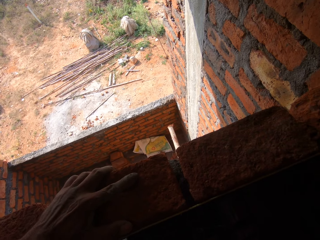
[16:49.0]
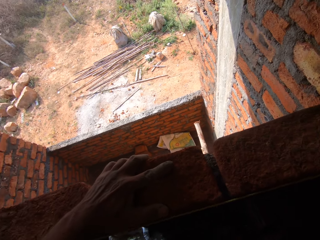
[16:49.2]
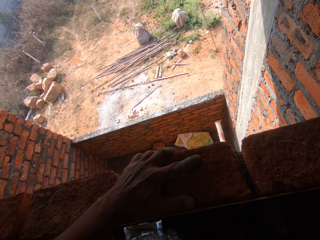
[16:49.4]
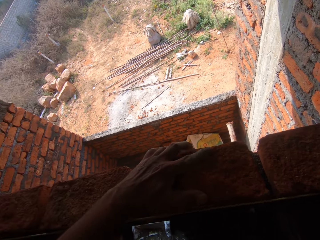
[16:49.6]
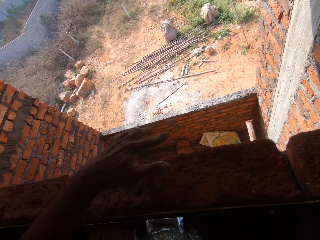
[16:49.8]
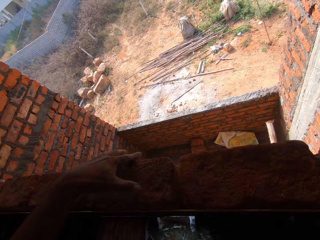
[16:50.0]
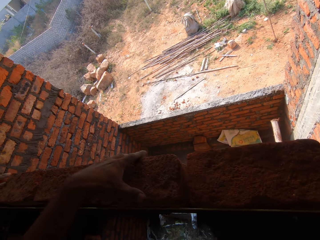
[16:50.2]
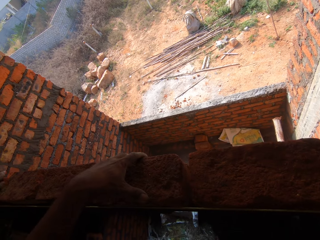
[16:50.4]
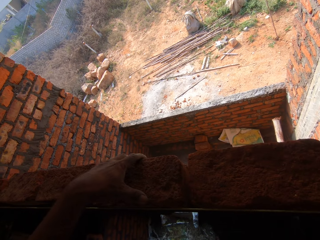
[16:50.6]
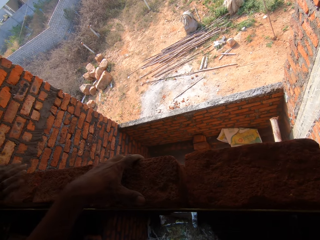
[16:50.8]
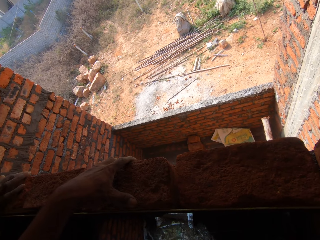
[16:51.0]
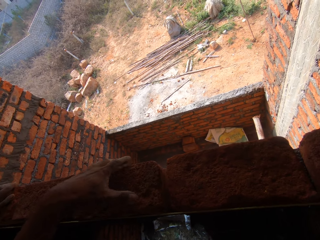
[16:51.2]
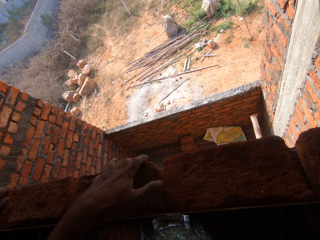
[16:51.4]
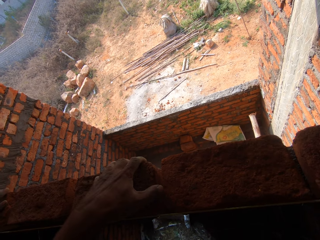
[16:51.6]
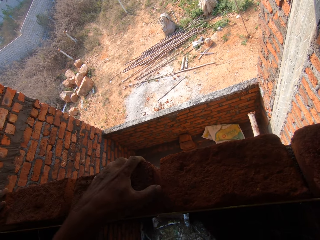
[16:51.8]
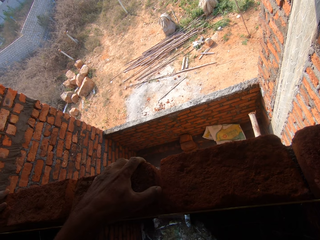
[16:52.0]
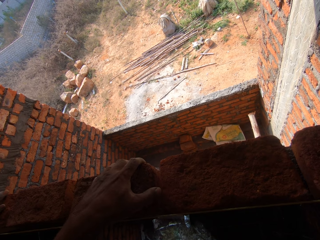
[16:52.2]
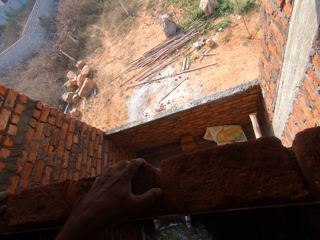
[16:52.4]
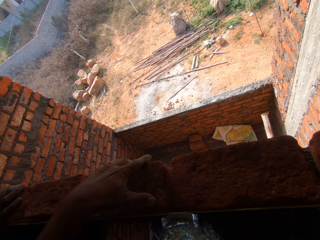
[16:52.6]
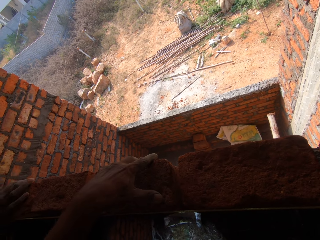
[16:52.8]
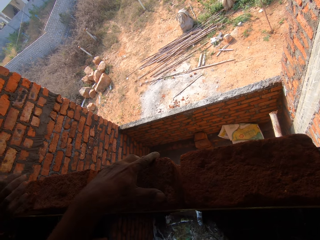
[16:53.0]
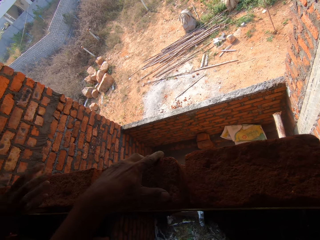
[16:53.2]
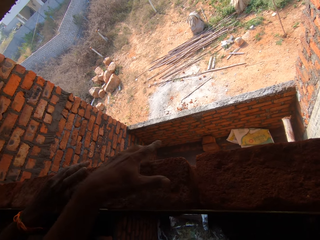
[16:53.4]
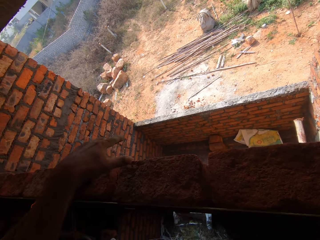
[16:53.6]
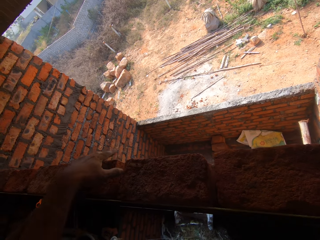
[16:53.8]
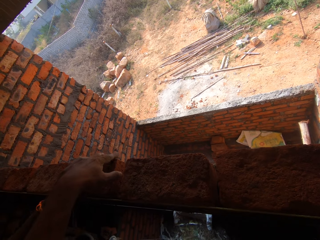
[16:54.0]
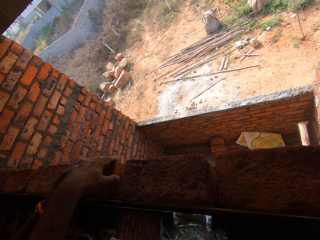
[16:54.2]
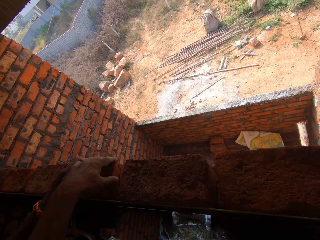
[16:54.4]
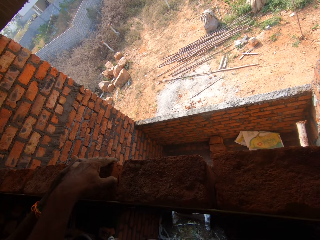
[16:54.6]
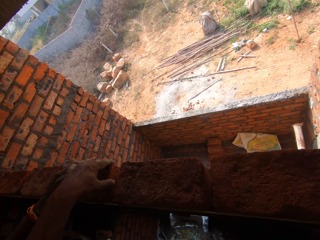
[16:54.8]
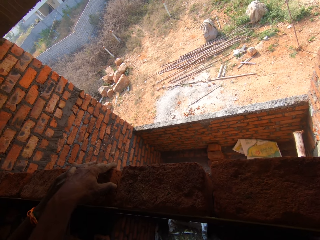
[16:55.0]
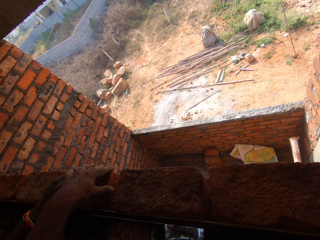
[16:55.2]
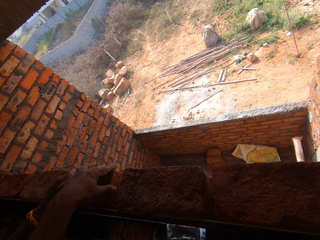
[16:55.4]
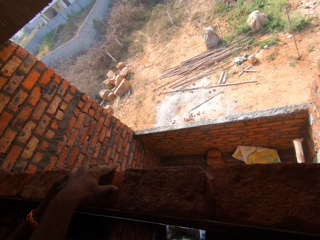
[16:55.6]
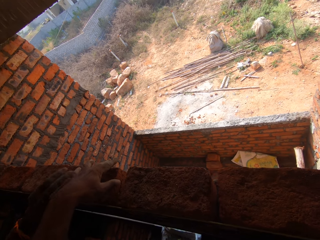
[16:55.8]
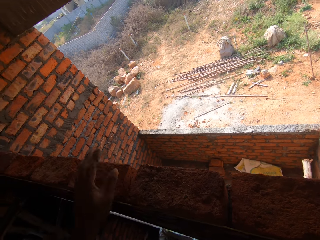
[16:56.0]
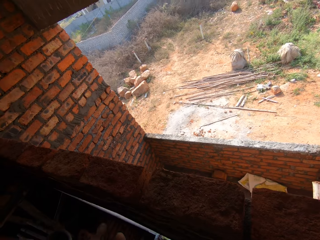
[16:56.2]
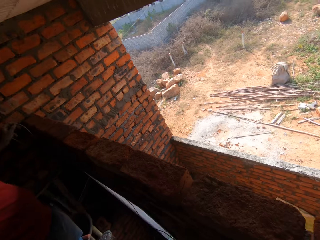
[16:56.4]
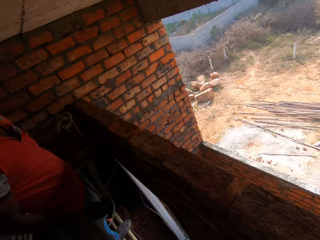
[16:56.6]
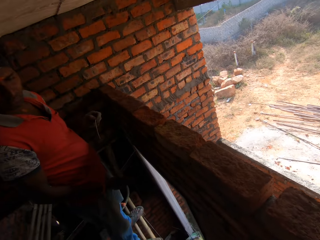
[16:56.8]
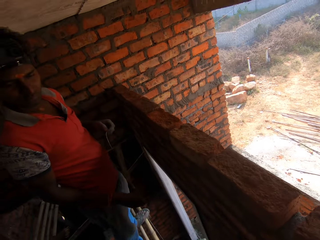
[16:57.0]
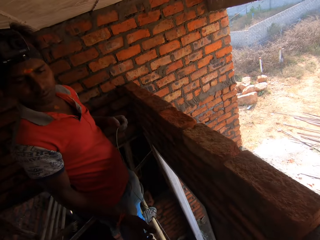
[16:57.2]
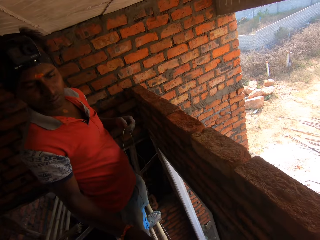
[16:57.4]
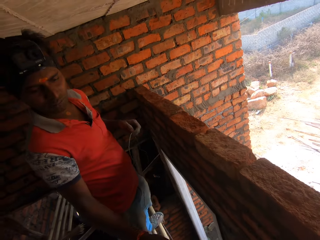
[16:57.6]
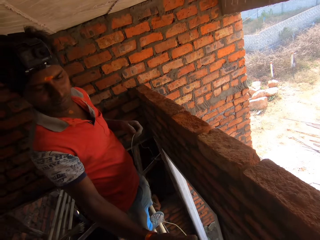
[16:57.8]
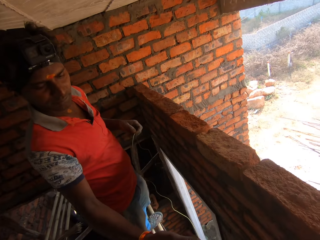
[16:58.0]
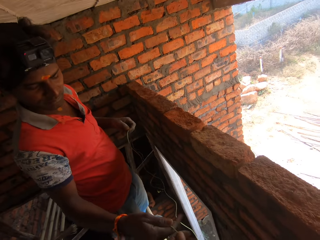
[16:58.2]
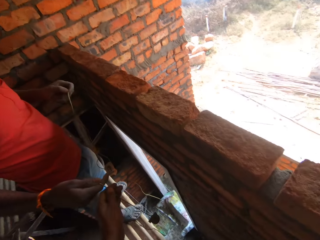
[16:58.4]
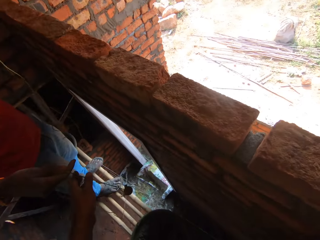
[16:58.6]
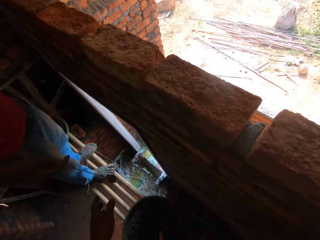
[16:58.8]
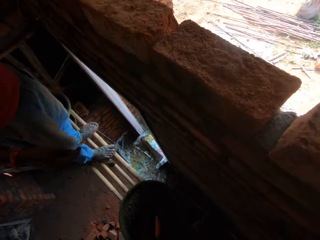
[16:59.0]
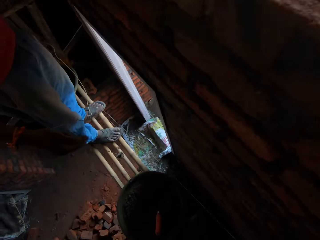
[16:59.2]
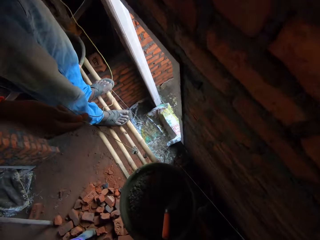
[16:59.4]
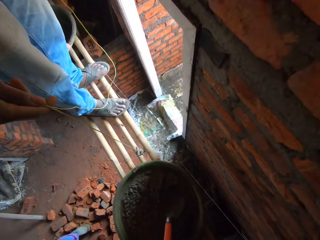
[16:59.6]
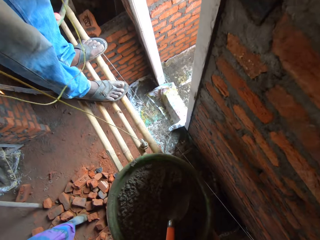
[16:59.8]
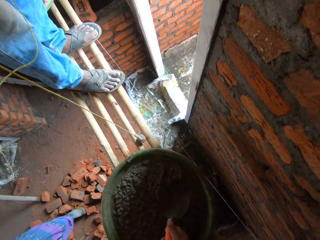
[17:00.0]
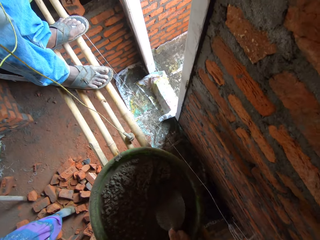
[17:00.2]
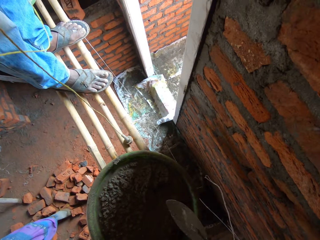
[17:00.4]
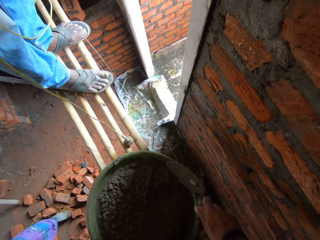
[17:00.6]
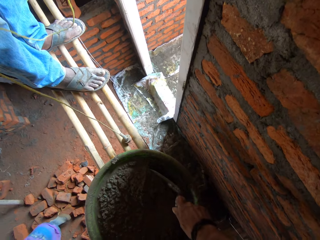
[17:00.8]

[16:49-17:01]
A man aligns the brick with the right hand. The man holds the rope. The man interacts with the camera wearer. The camera wearer hands over the rope to the man. The man drops the rope.

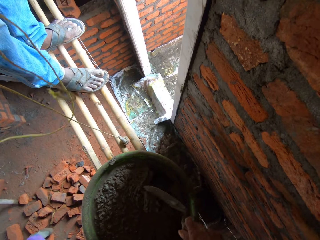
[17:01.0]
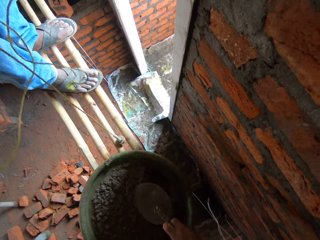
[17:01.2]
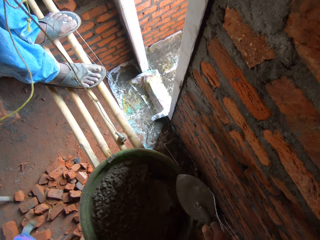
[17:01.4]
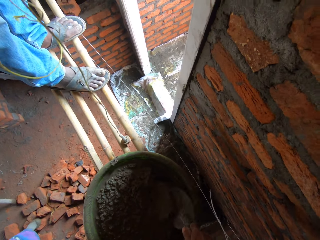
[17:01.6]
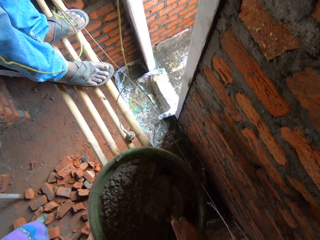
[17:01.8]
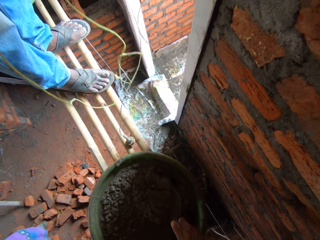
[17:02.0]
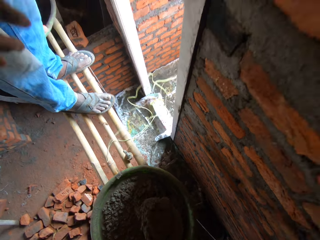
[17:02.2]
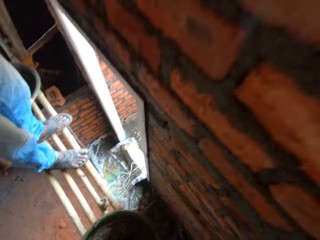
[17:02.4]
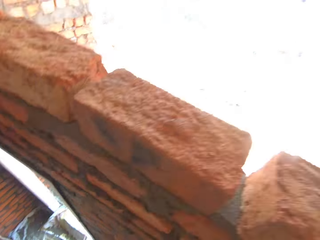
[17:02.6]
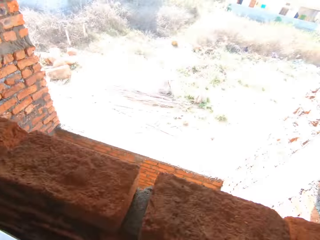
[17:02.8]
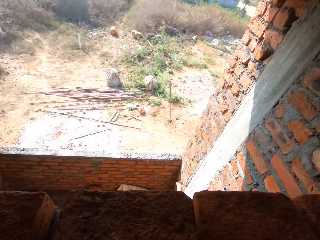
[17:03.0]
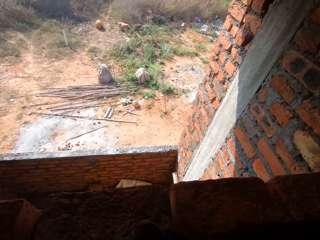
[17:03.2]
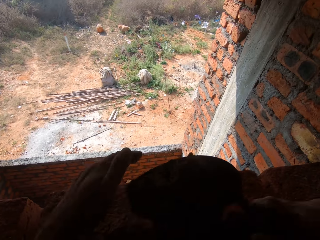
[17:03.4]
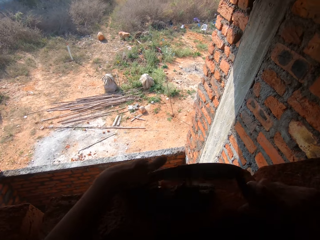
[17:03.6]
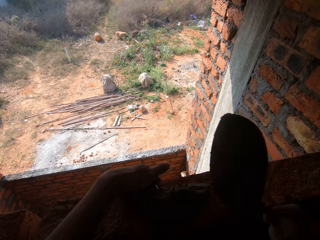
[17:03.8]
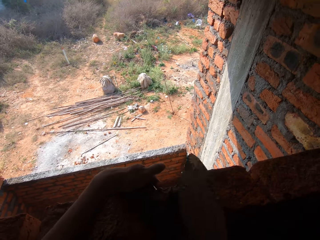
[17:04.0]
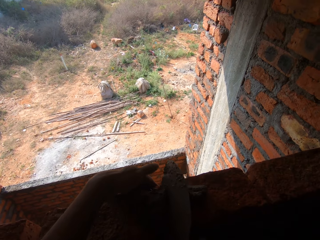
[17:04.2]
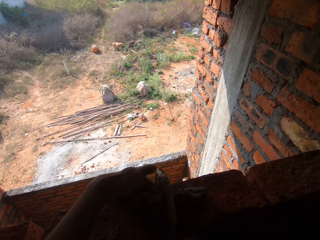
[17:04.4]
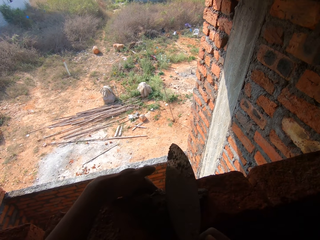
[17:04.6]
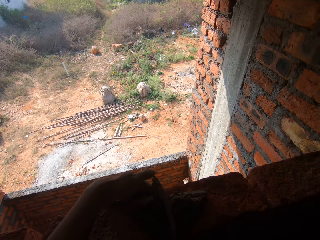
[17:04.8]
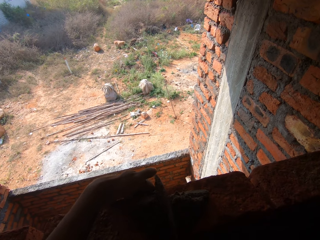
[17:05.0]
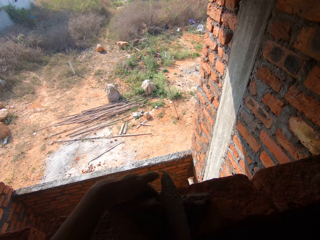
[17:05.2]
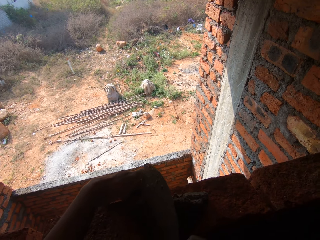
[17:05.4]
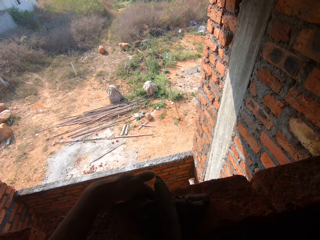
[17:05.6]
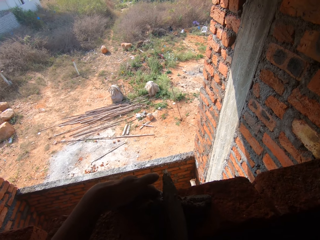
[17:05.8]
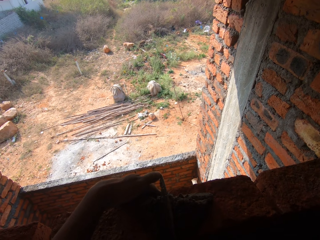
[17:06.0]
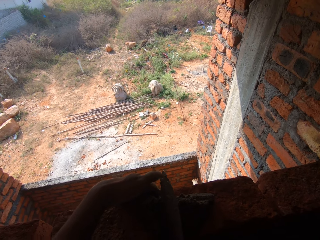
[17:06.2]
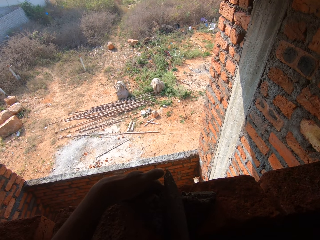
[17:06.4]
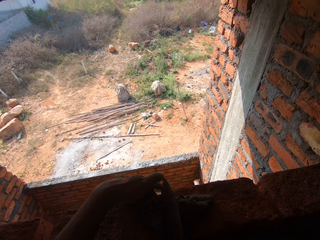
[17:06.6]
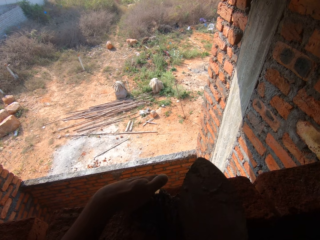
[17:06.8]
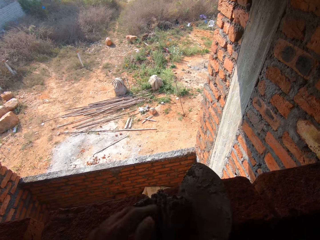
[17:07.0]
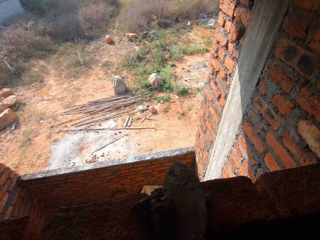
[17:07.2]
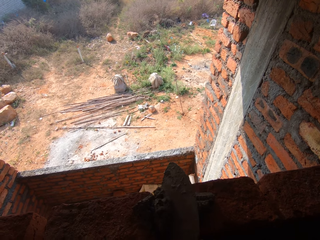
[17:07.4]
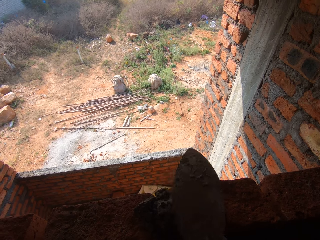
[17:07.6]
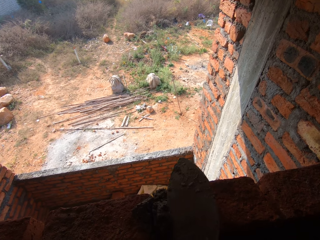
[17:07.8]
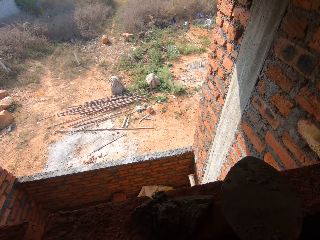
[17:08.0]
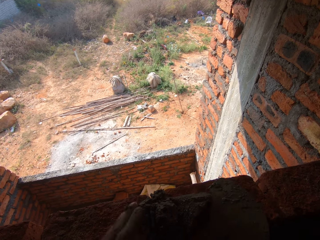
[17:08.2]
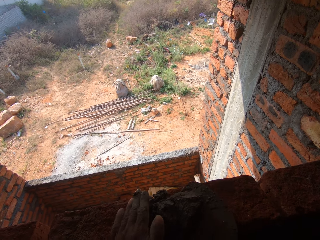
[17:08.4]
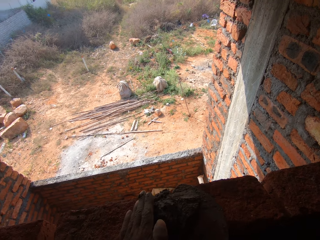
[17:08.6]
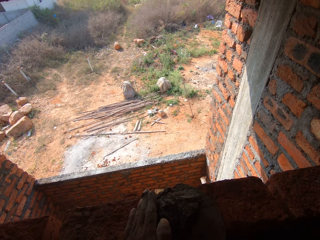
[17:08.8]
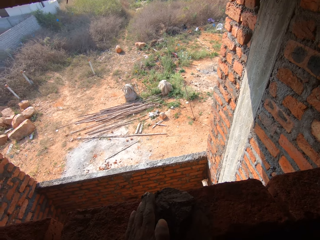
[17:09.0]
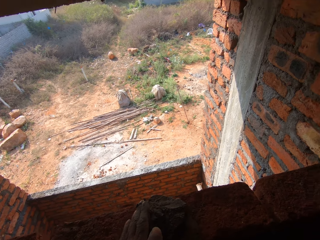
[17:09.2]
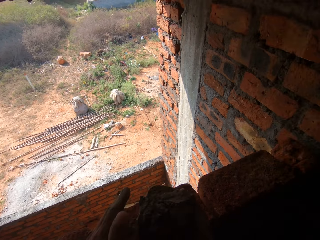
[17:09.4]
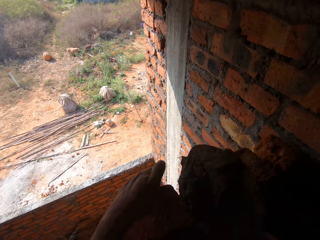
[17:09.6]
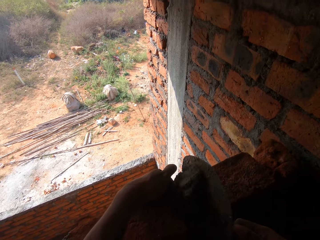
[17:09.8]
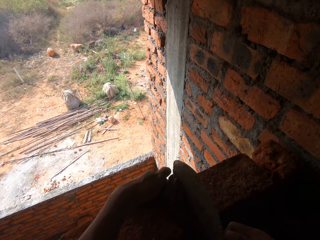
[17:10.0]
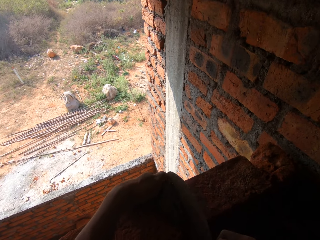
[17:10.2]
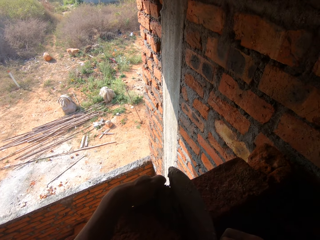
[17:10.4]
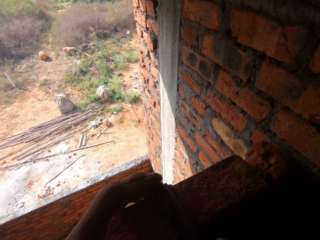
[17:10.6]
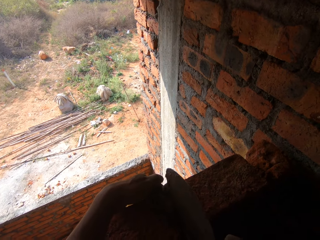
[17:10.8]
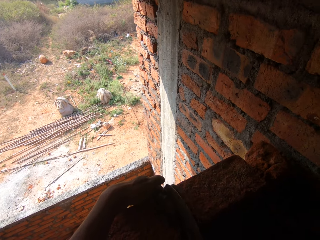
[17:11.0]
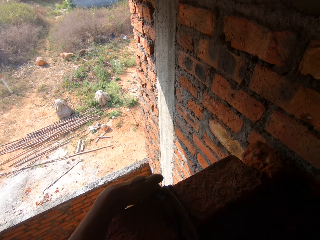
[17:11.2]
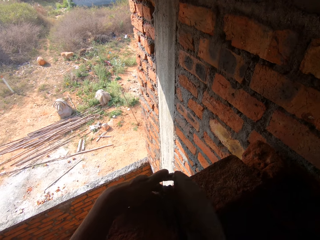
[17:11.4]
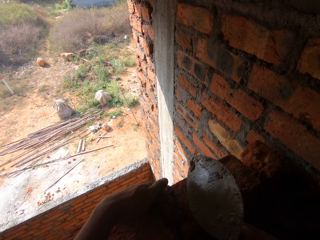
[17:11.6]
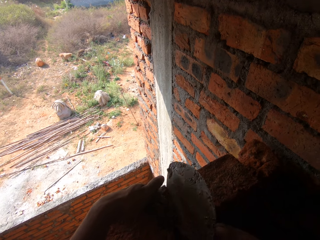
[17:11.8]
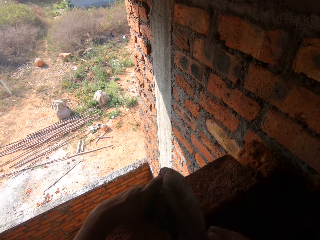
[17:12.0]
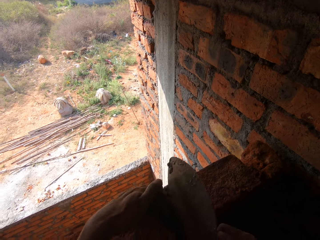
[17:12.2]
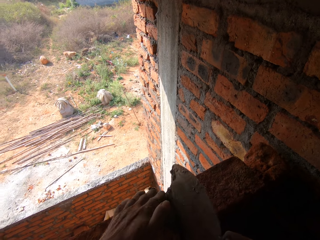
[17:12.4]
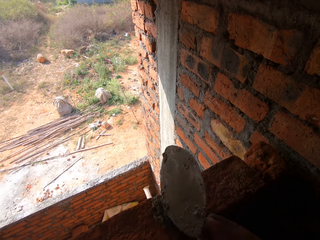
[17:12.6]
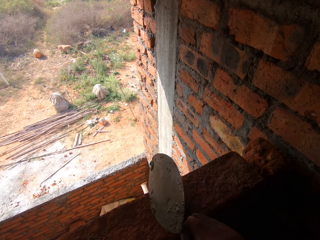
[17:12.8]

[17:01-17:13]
The camera wearer scoops mortar or cement with a trowel. They move the cement with the trowel. They put the mortar in the space between the bricks. They scoop the mortar with the trowel, and put the mortar in the space between the bricks.
